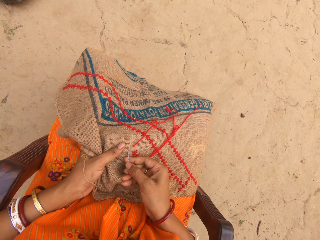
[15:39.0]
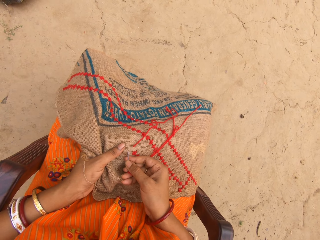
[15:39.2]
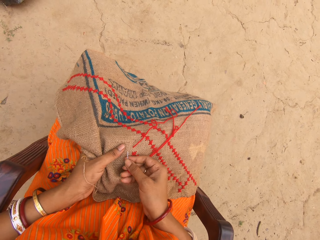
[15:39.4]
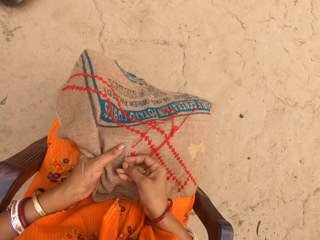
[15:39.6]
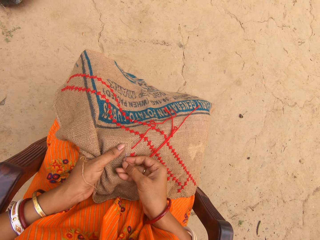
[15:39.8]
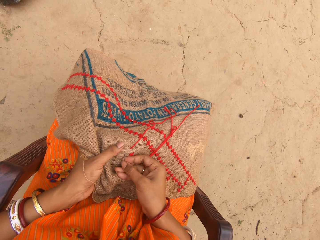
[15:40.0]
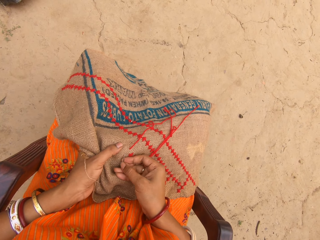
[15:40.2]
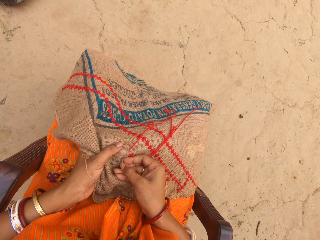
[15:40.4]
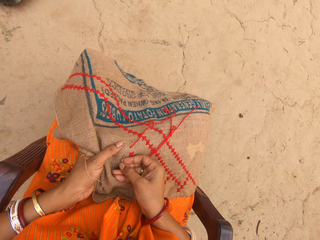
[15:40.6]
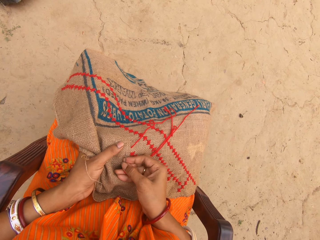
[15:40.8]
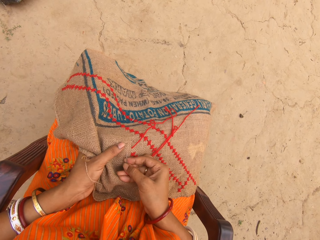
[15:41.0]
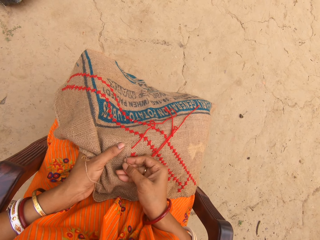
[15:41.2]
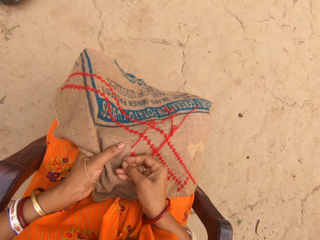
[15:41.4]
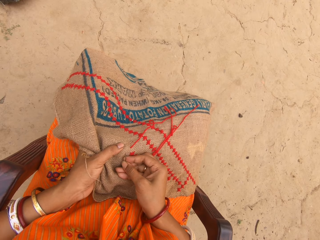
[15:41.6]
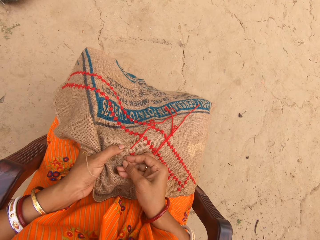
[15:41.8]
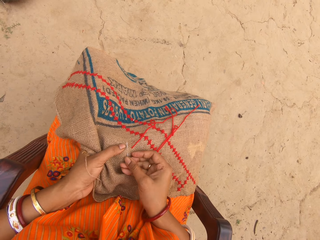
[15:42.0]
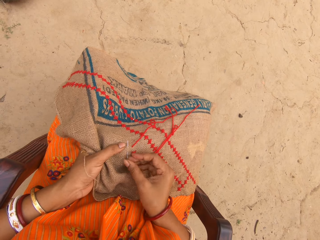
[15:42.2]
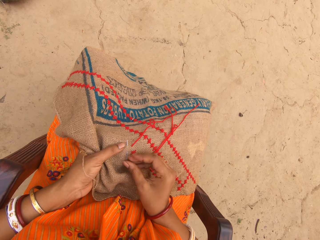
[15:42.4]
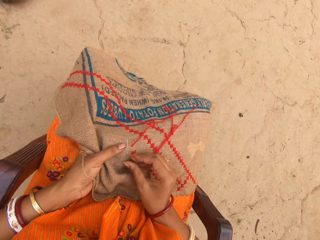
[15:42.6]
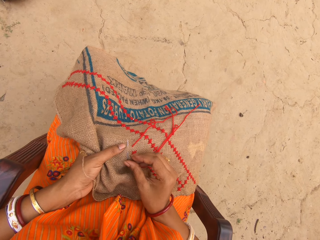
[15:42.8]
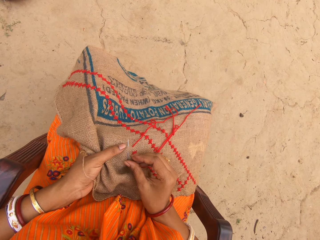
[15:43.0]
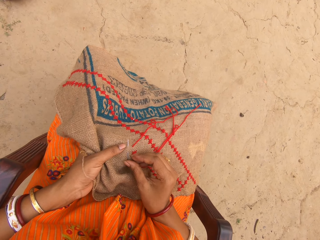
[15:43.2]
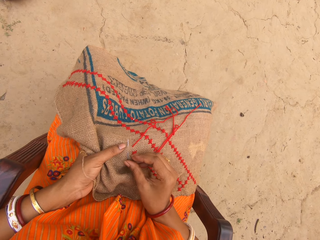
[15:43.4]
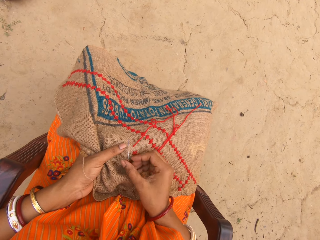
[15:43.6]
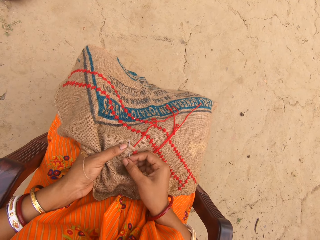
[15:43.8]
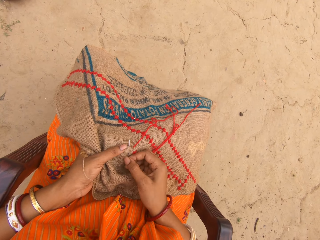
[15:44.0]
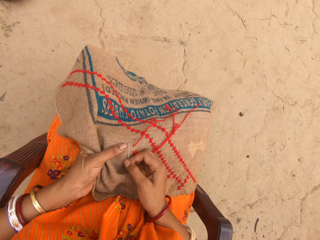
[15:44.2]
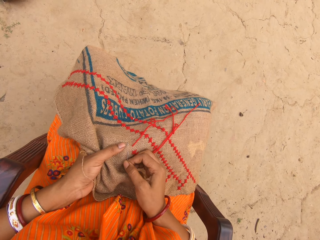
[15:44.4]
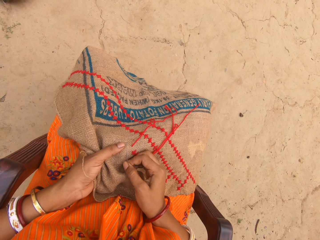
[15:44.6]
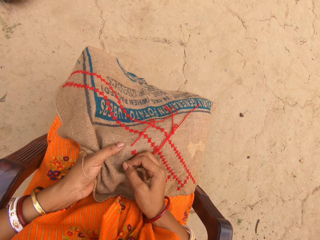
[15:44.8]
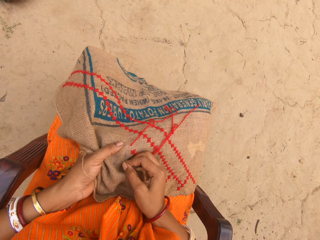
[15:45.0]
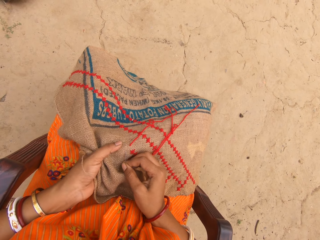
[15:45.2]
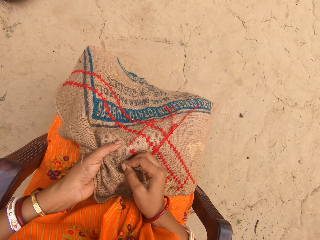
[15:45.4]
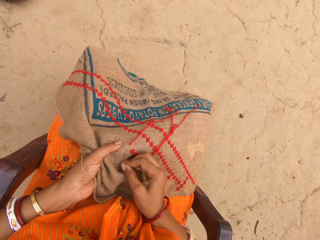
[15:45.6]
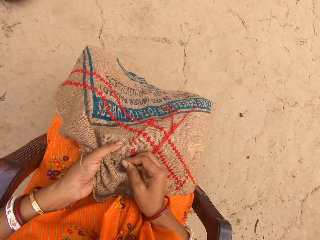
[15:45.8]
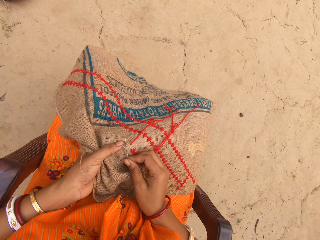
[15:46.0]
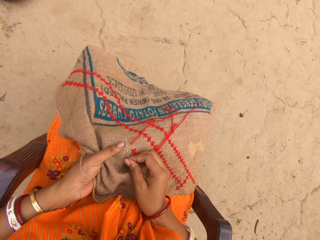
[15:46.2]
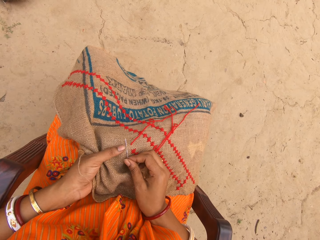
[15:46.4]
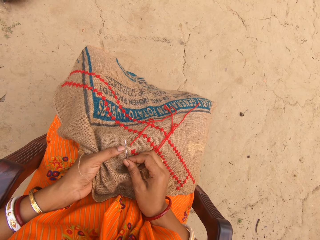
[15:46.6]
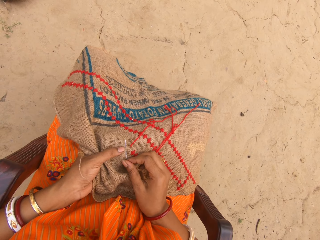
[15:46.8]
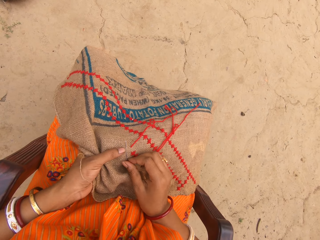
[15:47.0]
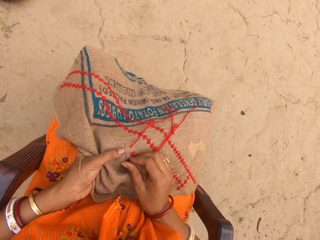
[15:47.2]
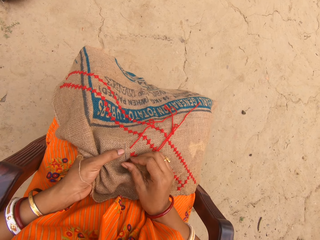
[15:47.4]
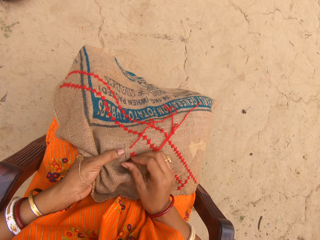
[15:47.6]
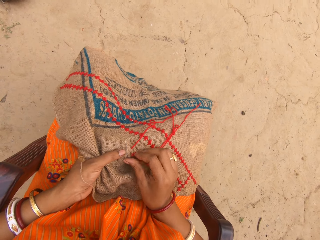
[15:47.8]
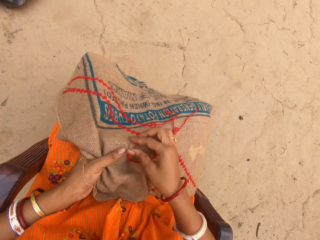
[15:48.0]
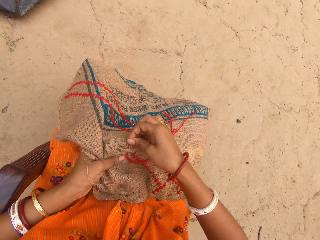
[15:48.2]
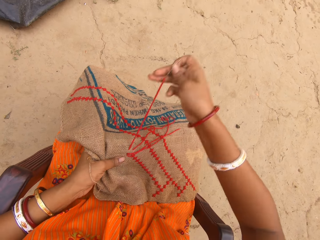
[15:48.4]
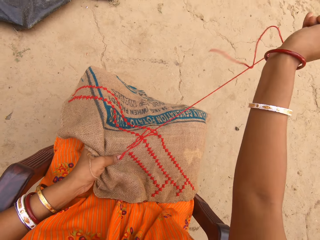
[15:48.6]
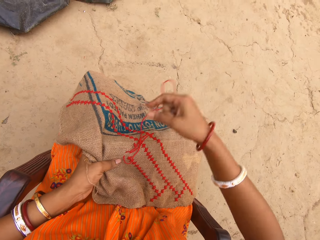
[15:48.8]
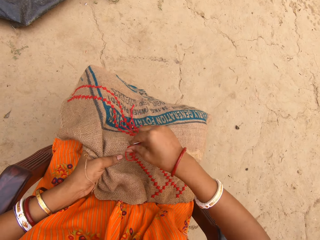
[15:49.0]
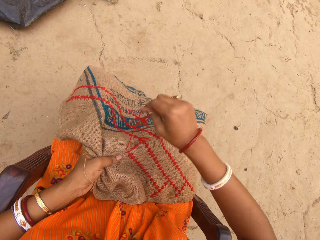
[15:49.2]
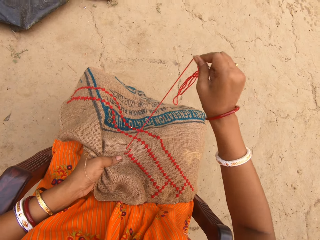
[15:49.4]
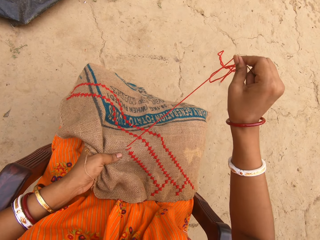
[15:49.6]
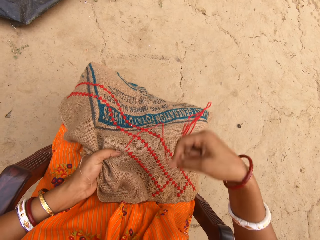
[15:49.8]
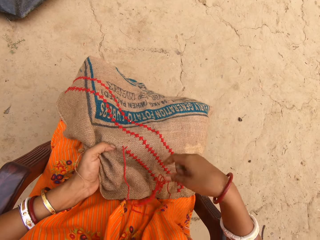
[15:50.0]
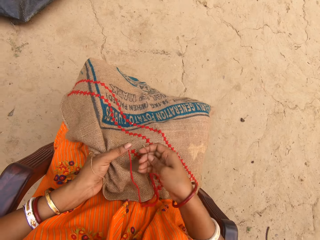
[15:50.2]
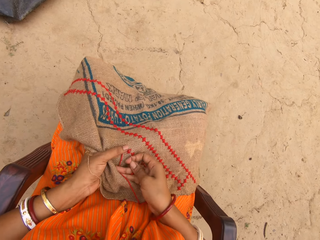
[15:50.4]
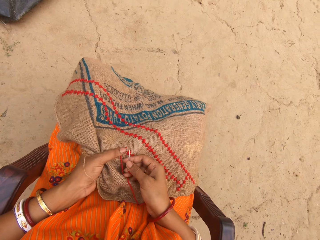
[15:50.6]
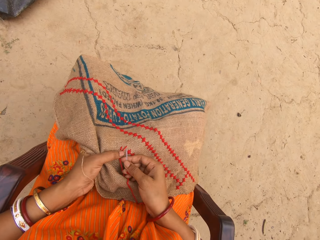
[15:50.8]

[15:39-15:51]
The camera wearer inserts a needle in a fabric. They pull out the needle from the fabric. They adjust the needle in the fabric. They sew the fabric with the needle. They pull out a thread with the needle.

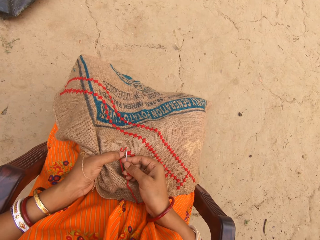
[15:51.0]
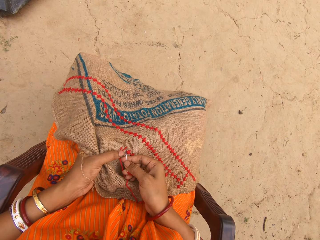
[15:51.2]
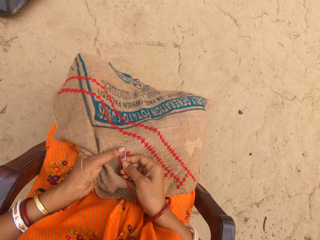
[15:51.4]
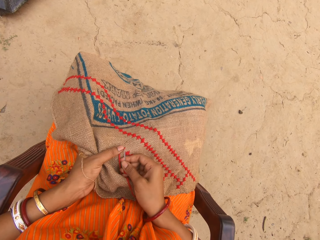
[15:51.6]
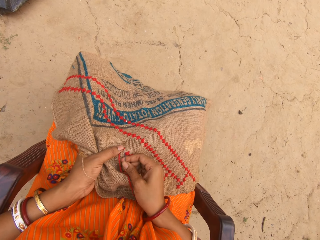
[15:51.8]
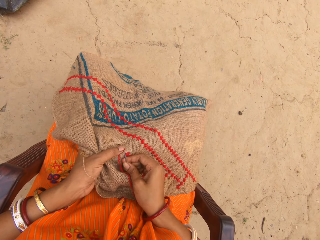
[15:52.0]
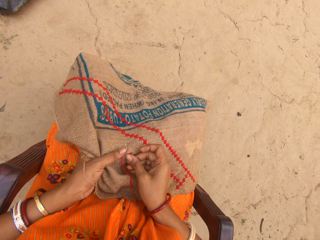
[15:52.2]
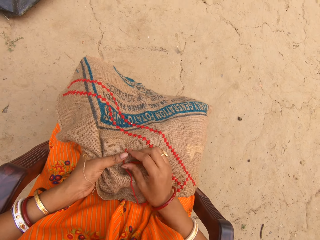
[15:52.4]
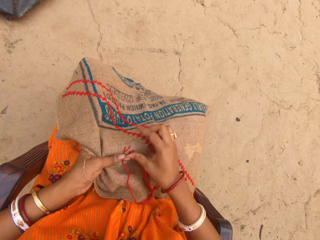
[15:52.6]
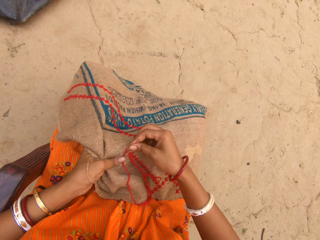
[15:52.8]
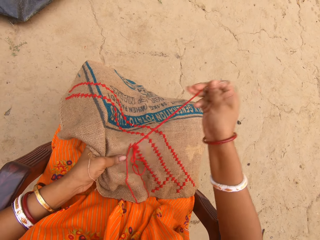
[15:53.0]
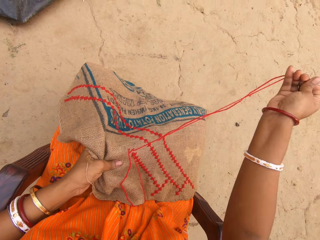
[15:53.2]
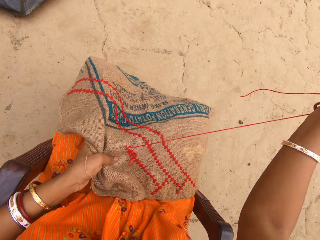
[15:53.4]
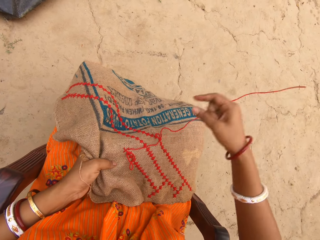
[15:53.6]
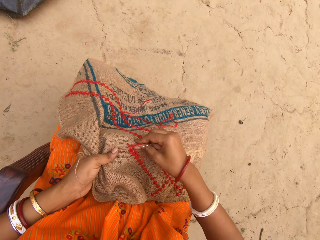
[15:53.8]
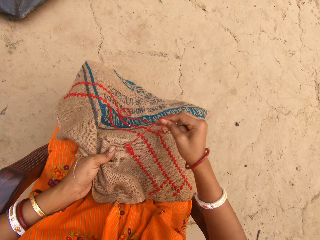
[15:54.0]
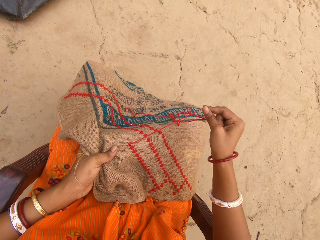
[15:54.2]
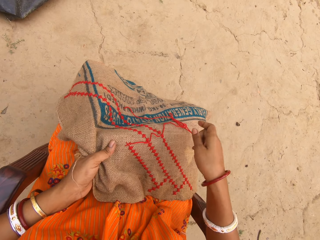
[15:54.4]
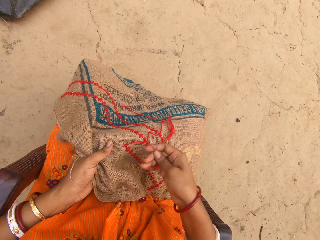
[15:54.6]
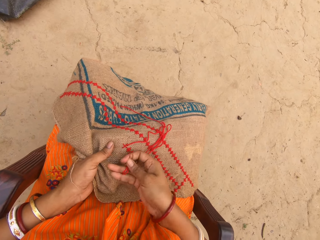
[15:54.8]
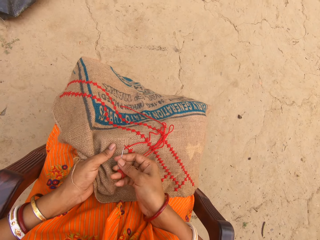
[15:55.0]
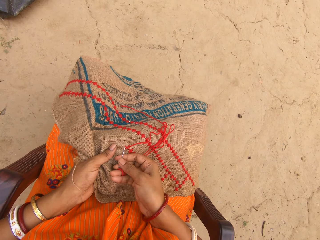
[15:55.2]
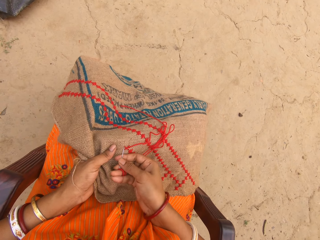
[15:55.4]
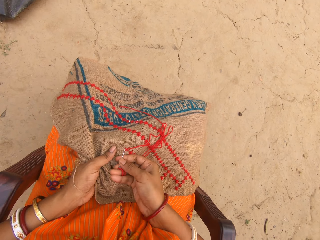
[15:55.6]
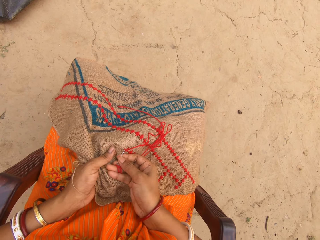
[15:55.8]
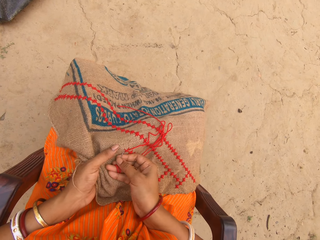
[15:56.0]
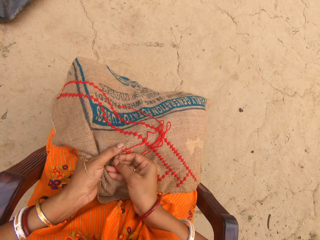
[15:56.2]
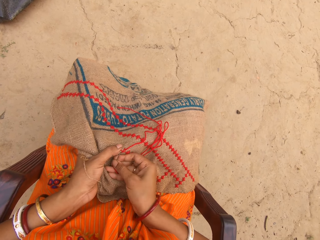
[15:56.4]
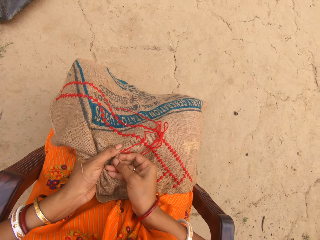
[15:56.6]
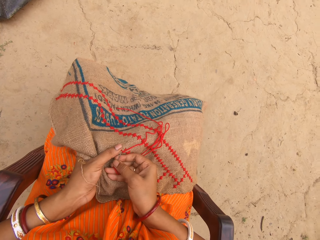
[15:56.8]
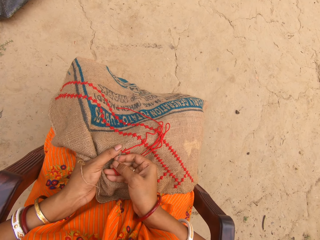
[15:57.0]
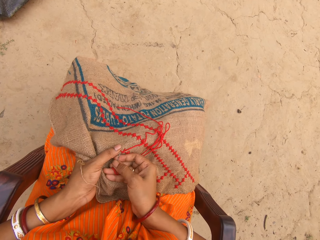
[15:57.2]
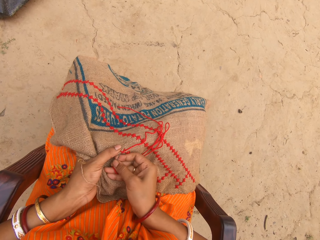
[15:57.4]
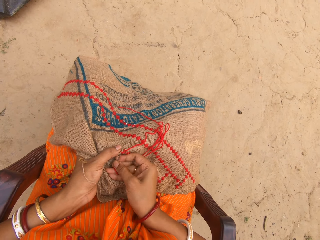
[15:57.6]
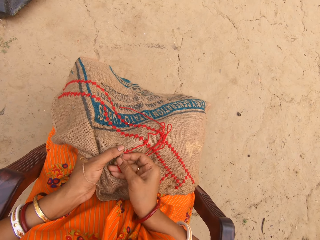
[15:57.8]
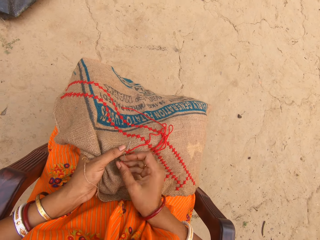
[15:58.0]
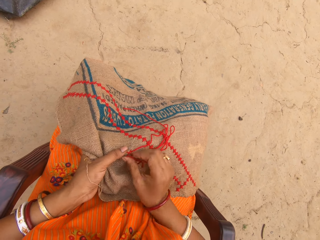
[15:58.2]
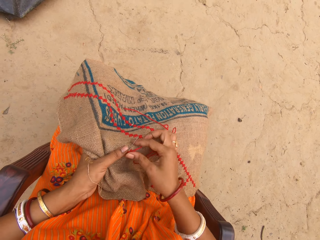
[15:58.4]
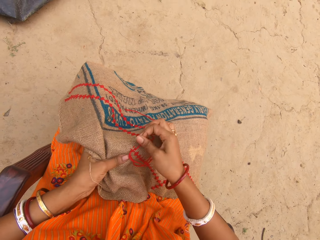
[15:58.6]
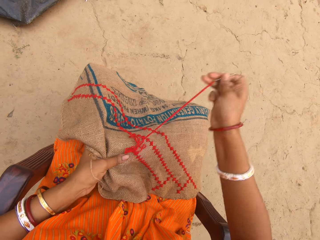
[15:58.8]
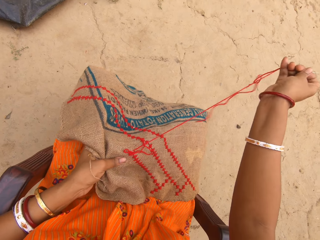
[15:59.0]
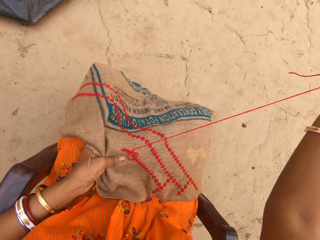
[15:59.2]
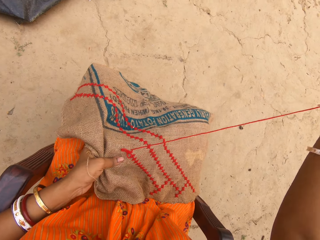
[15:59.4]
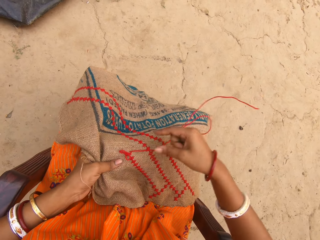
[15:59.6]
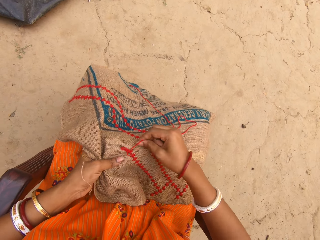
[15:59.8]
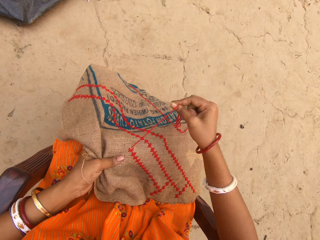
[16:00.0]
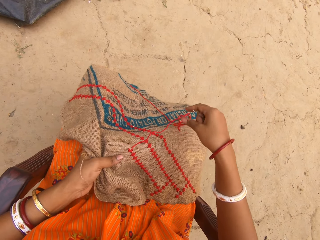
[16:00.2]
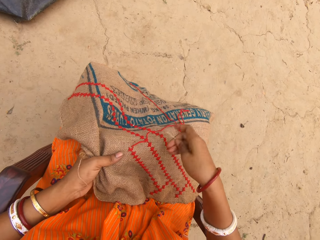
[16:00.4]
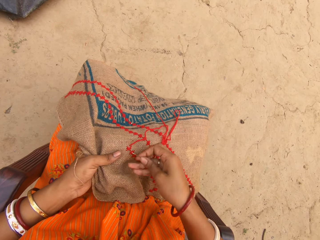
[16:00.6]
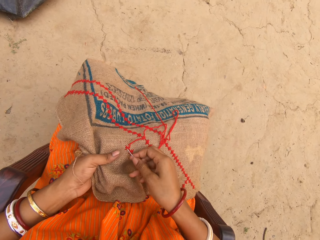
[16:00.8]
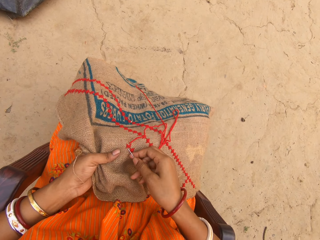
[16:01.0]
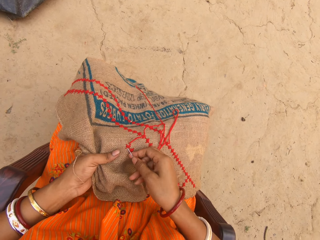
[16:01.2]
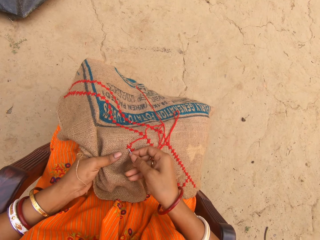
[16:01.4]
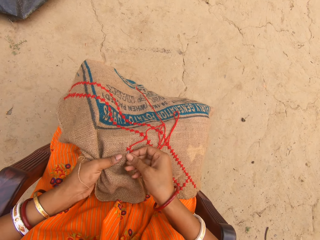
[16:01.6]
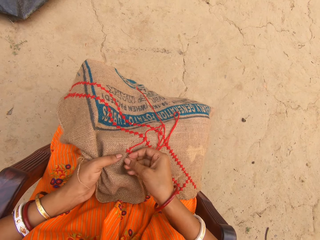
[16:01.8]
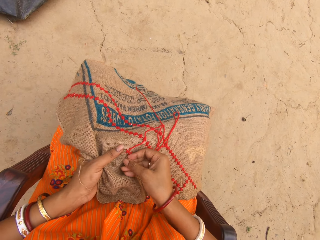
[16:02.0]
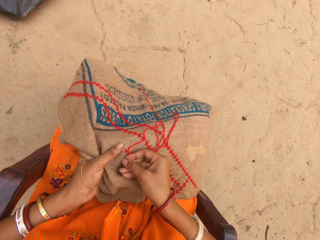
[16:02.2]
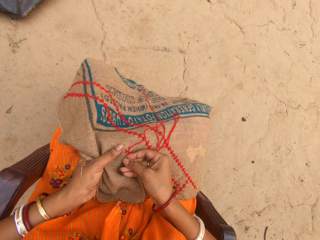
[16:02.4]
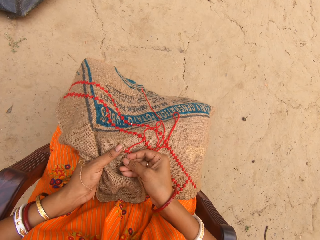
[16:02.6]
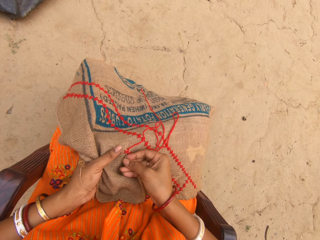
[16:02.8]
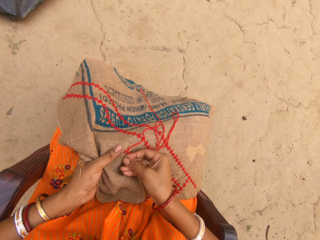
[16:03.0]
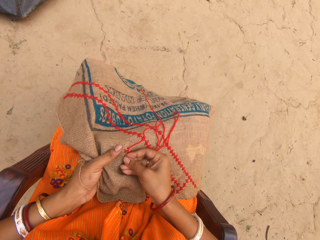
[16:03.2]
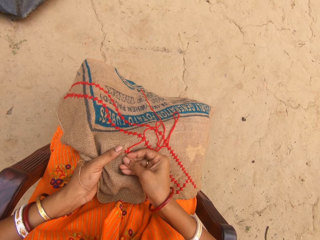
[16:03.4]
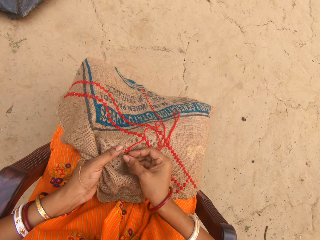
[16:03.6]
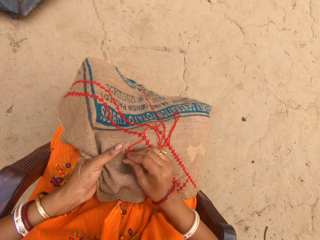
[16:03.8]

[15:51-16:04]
The camera wearer sews a fabric with a needle. They pull out a thread with the needle. They sew the fabric with the needle. They pull out the thread with the needle. They sew the fabric with the needle.
